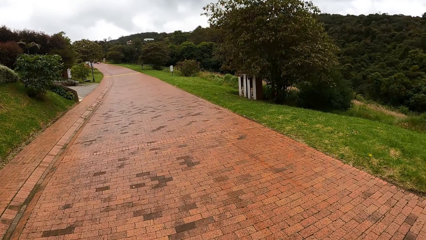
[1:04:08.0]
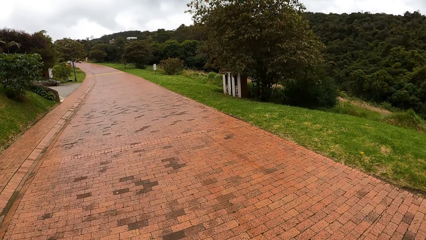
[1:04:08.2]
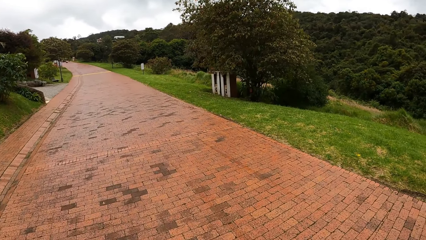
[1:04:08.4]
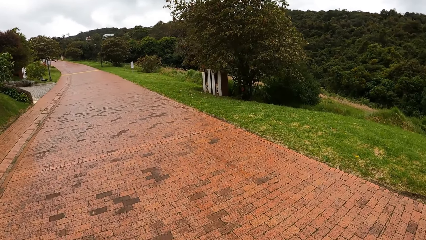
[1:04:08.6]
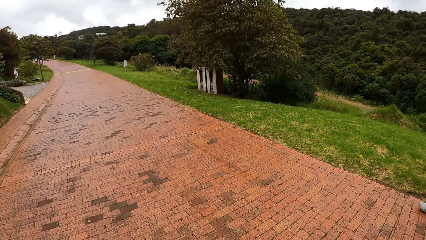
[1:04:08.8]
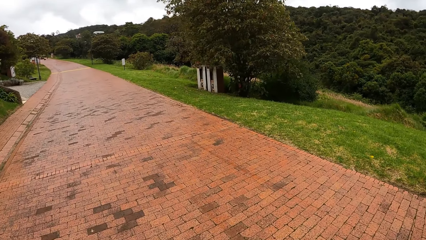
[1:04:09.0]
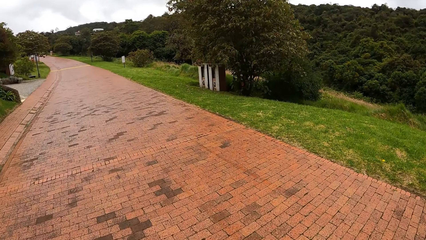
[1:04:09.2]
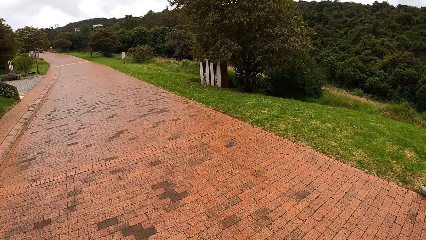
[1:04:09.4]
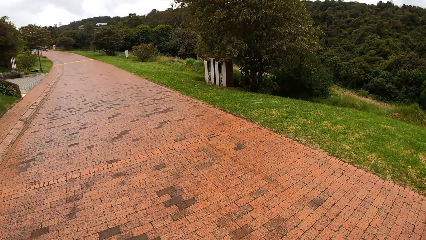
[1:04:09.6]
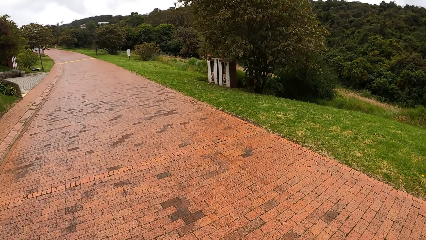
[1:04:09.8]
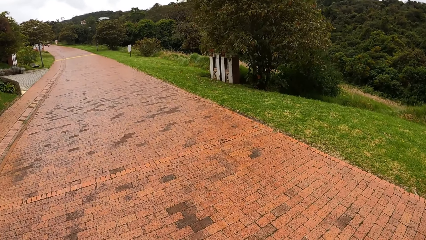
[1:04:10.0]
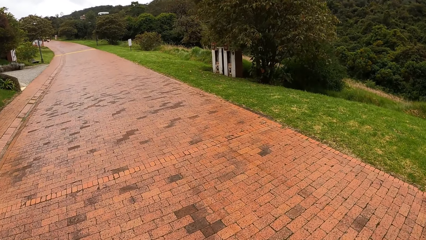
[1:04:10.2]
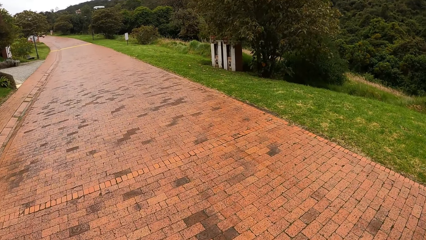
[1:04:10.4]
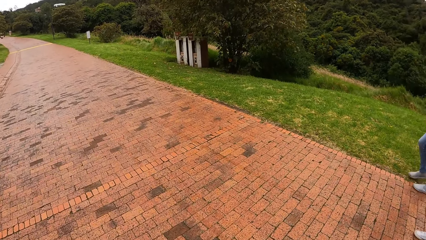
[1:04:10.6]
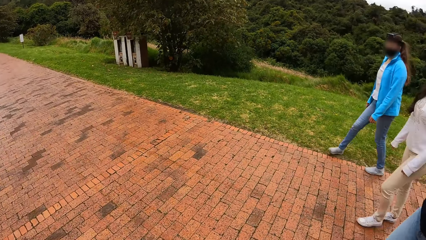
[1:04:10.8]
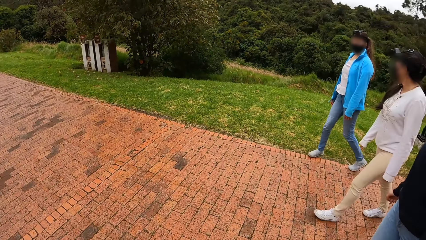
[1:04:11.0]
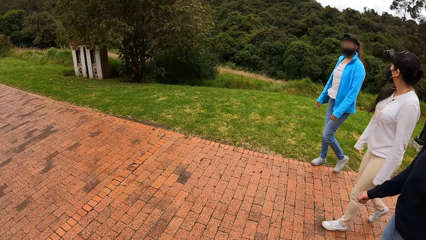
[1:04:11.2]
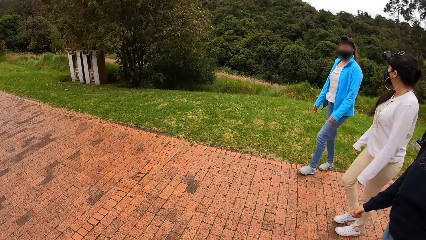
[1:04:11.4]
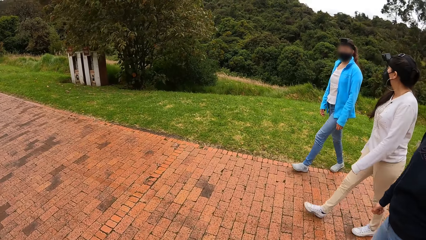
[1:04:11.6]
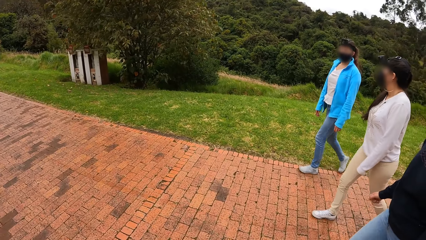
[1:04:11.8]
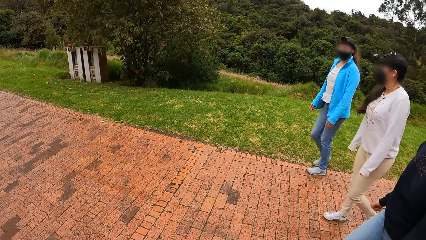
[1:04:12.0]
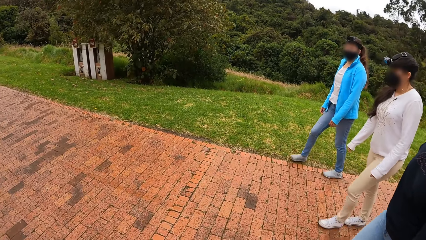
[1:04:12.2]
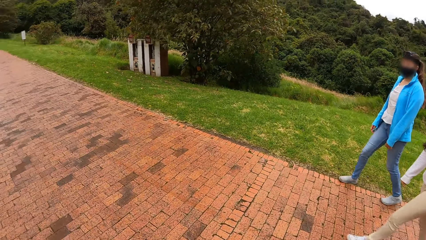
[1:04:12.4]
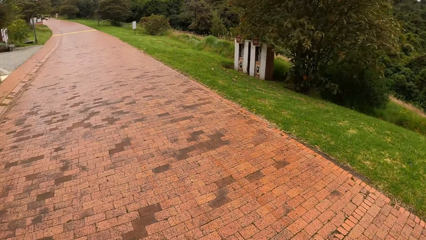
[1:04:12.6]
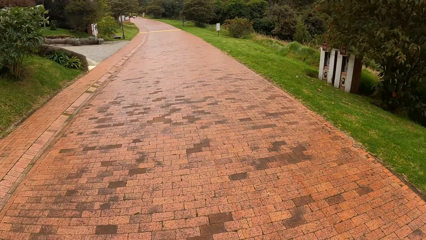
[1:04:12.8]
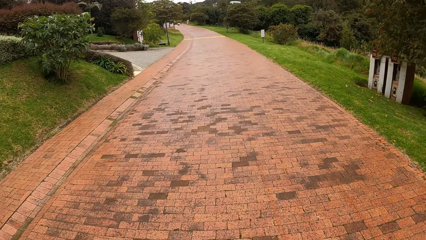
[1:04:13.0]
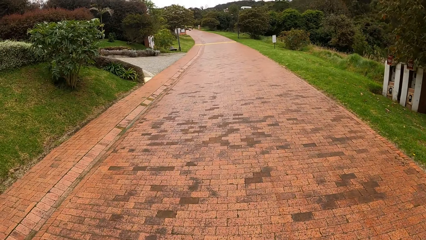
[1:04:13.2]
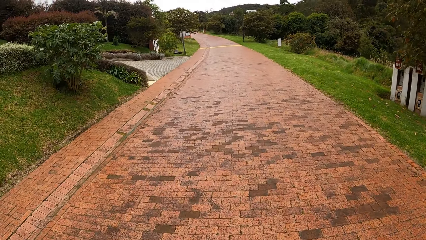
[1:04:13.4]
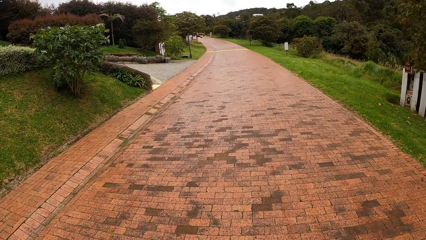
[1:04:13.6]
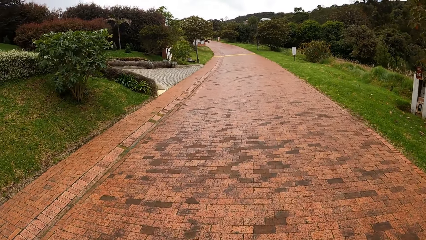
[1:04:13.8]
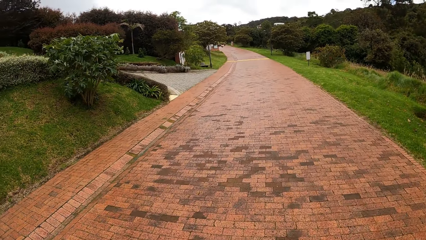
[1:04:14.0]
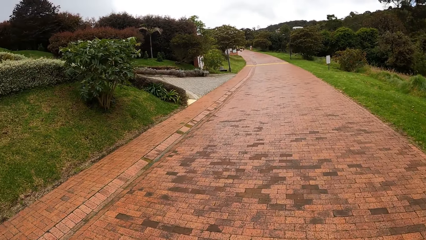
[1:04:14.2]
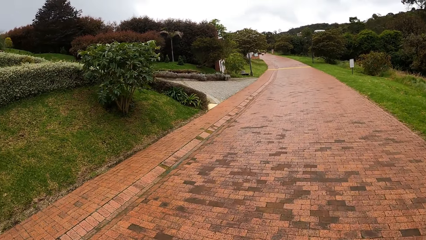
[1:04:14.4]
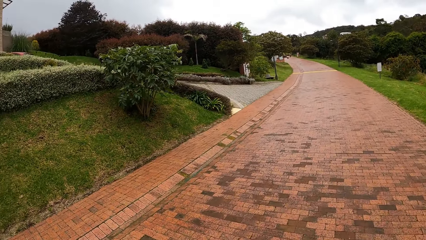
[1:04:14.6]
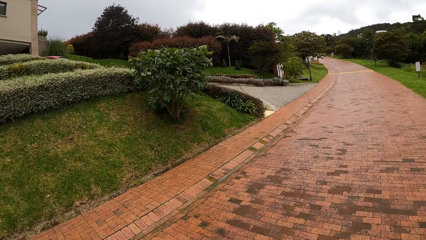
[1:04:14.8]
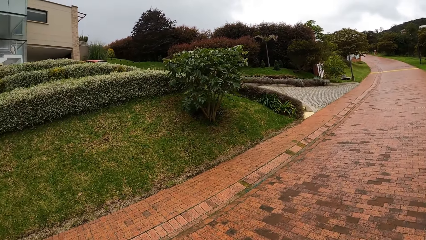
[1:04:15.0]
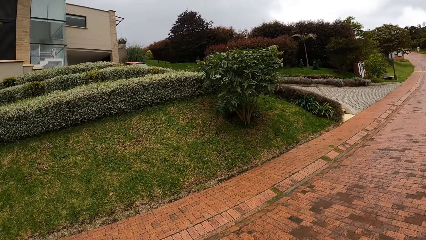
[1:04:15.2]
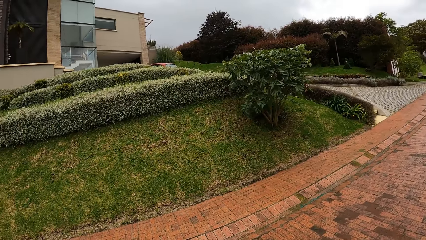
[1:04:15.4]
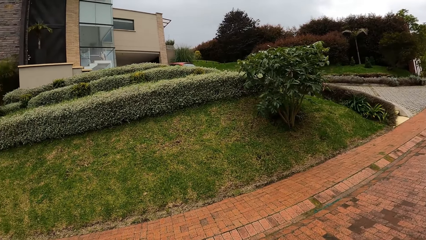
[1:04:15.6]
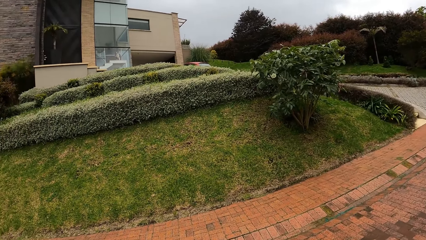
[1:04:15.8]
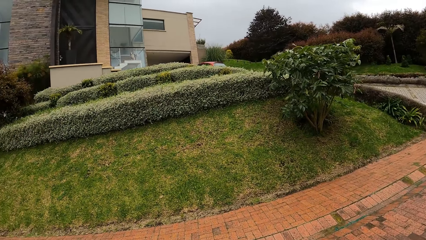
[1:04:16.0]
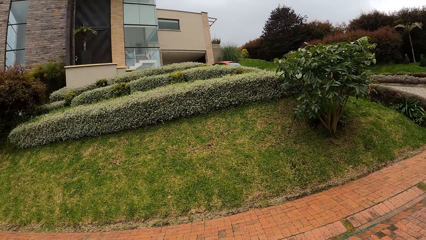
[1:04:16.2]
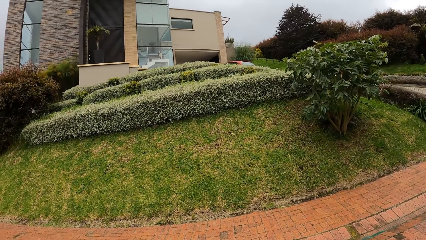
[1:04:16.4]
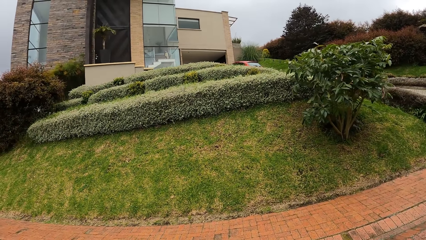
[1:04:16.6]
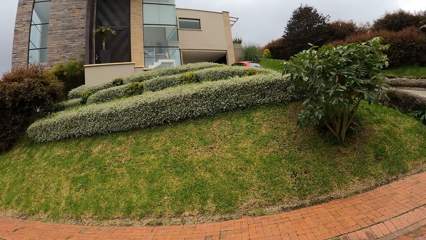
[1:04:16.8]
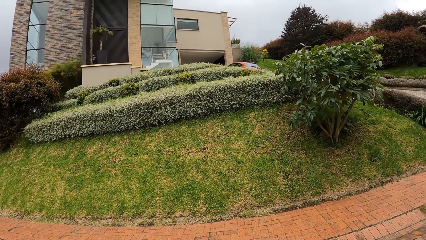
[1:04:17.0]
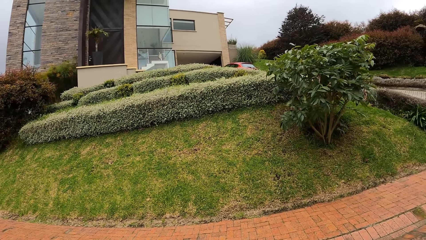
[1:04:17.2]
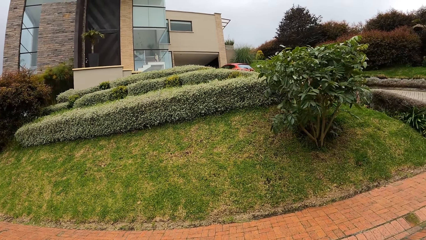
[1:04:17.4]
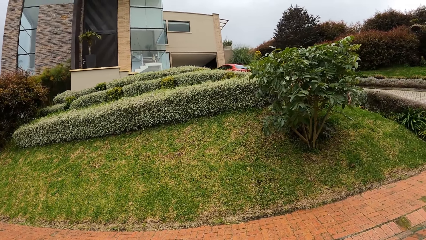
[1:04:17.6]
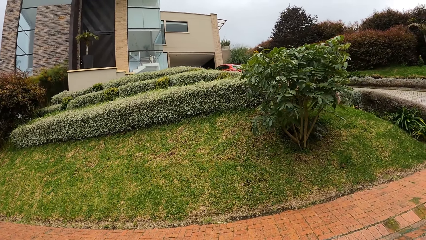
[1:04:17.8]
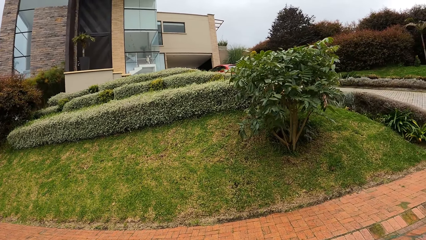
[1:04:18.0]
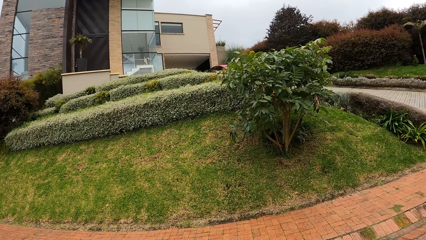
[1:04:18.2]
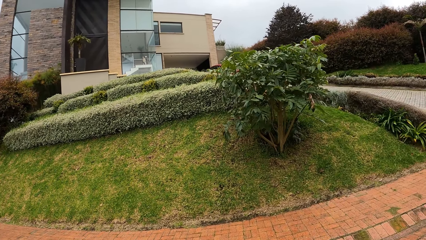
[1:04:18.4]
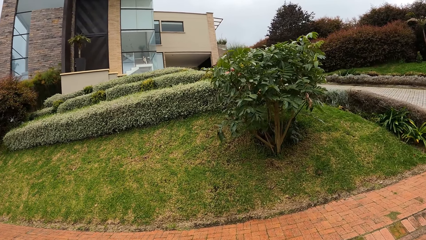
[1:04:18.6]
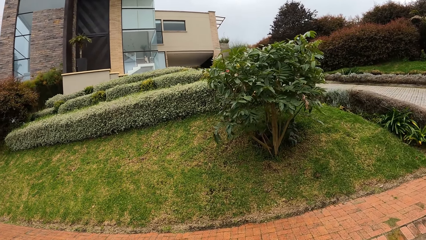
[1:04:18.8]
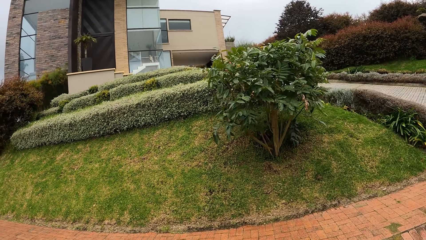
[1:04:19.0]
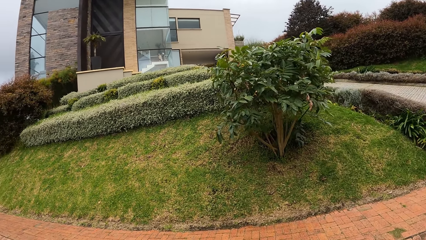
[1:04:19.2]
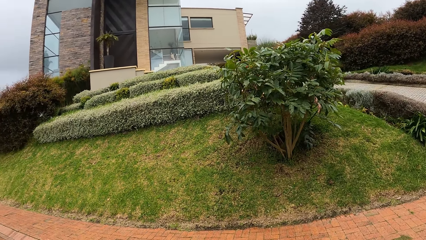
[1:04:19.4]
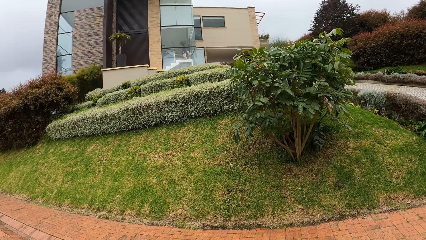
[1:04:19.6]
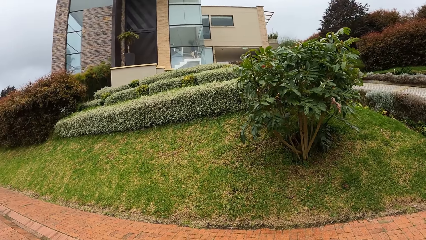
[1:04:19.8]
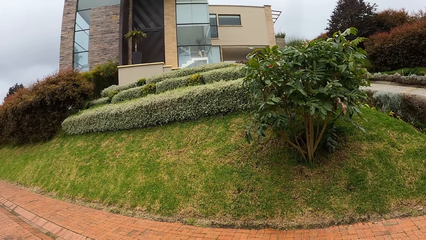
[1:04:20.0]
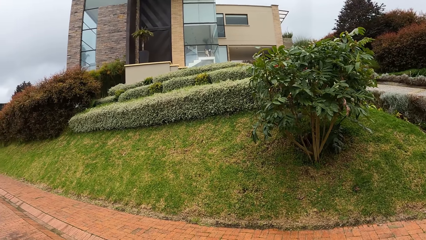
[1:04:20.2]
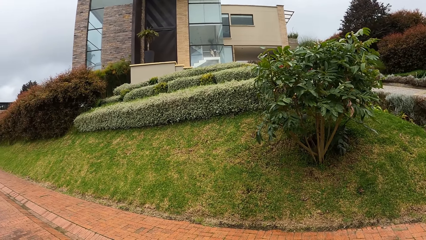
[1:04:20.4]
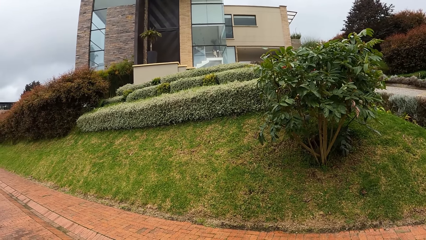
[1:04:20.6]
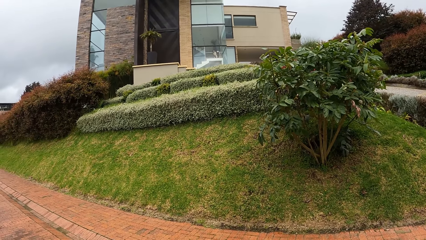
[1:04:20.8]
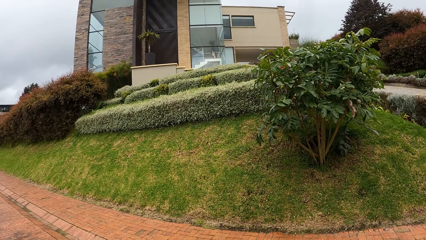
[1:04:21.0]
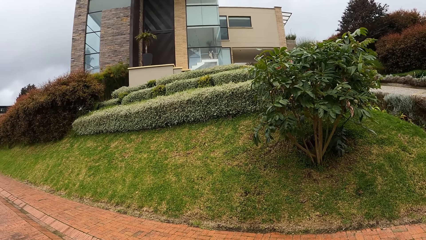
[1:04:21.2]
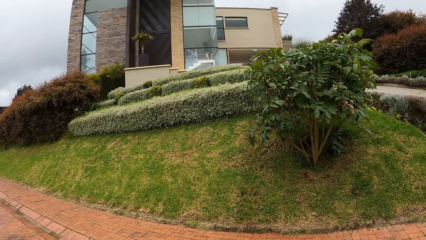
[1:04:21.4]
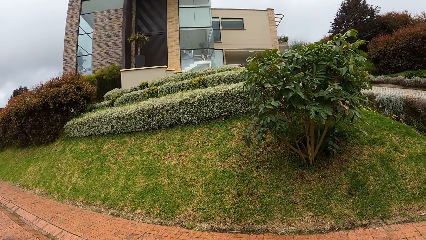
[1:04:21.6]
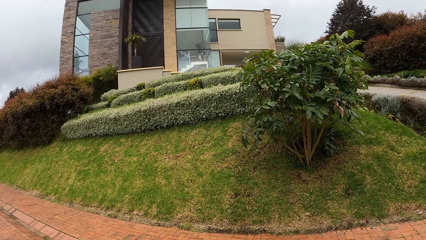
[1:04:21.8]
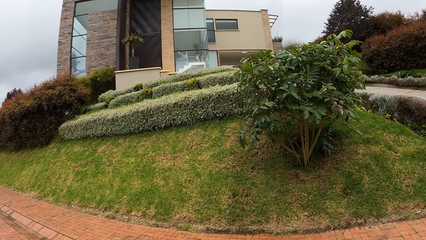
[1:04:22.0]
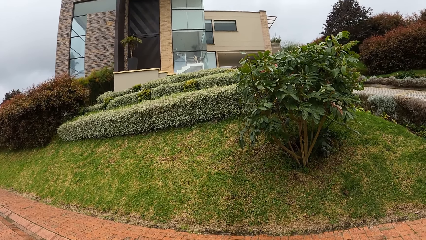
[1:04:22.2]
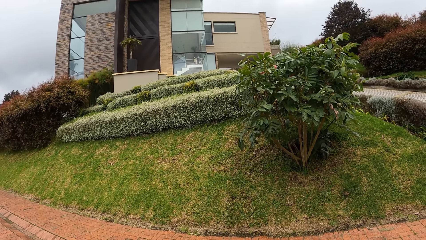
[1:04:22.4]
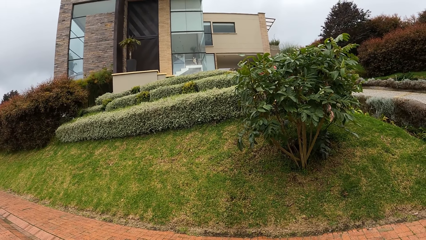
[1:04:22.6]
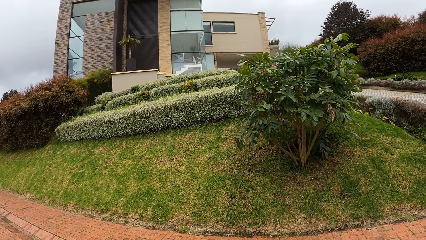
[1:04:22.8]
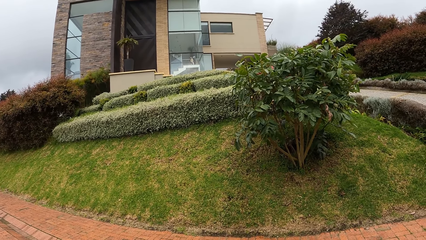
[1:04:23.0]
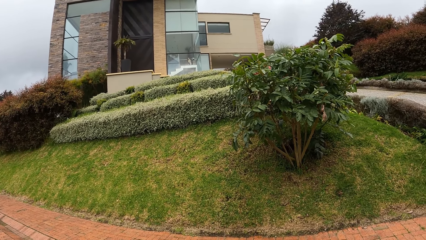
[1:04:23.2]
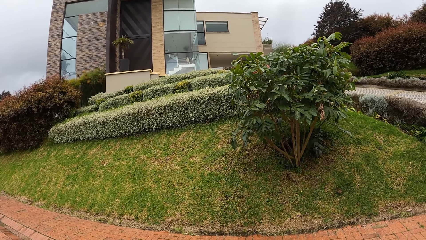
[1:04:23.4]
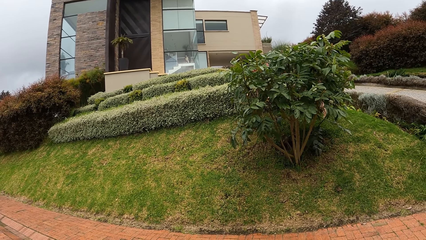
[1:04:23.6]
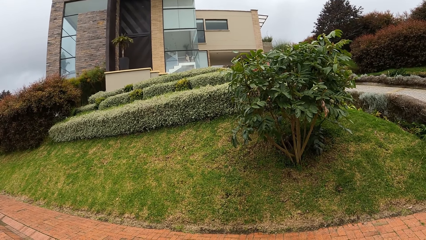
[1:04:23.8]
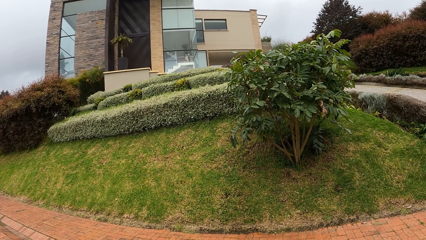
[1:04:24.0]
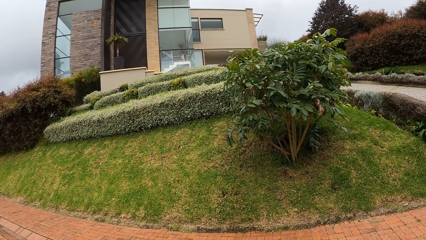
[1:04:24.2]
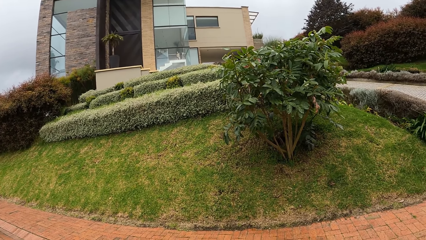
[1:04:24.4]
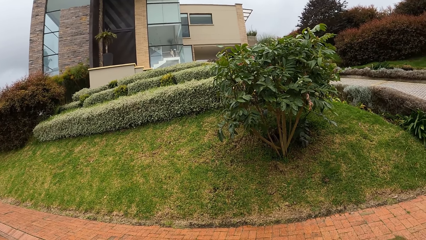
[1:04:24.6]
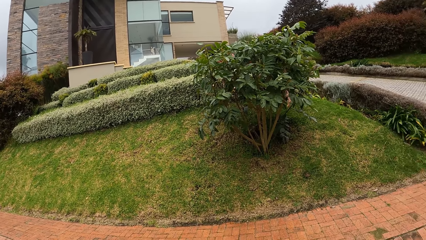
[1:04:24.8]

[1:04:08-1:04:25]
The camera wearer looks at a woman, another woman, and a third woman on the road. They look at a house.
